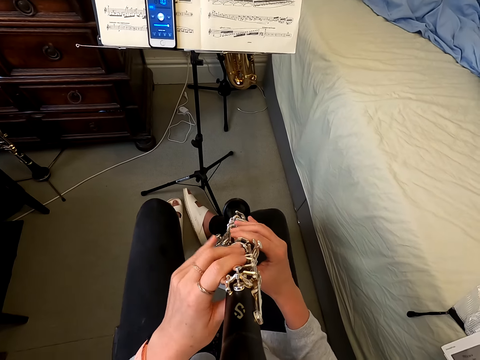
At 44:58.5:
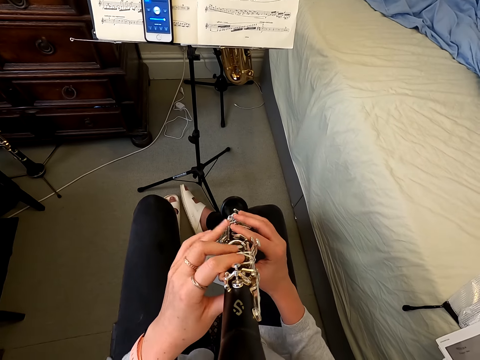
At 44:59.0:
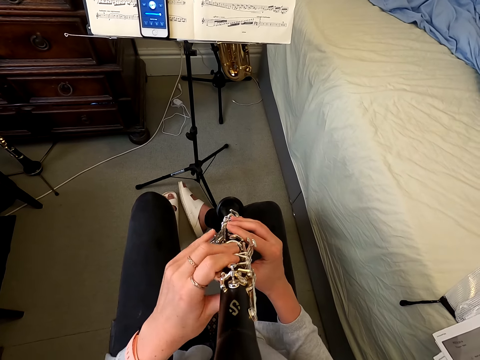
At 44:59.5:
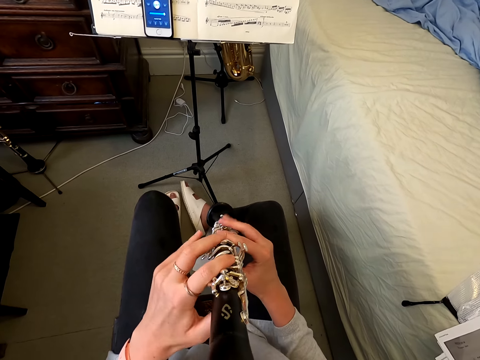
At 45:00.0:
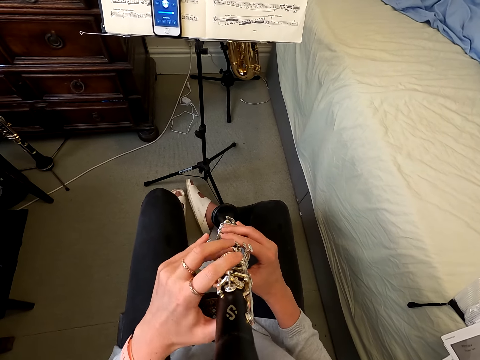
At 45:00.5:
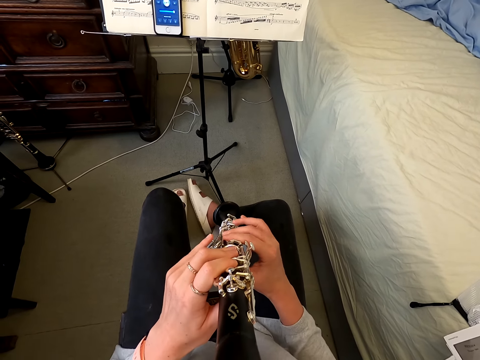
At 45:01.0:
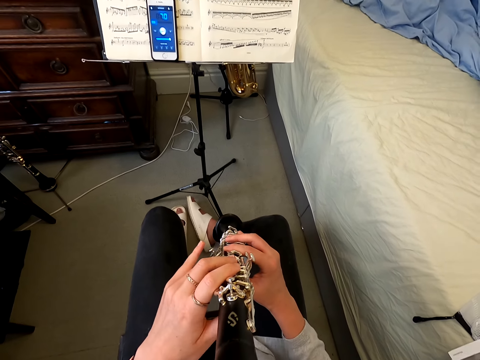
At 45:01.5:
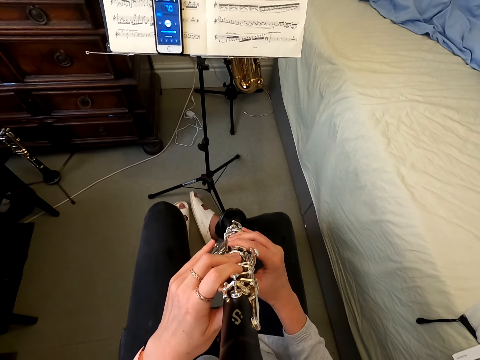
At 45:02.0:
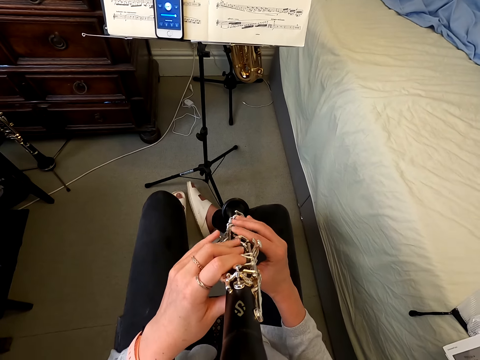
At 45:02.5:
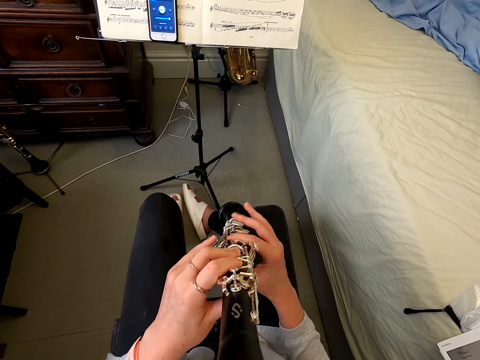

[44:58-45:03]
The camera wearer plays the reed instrument.

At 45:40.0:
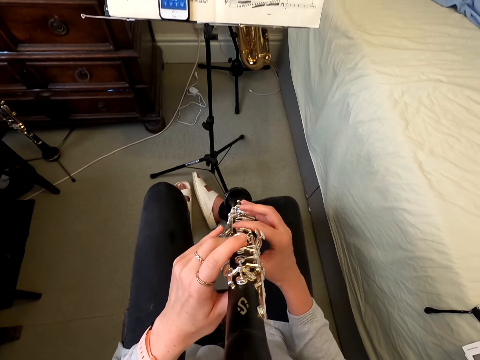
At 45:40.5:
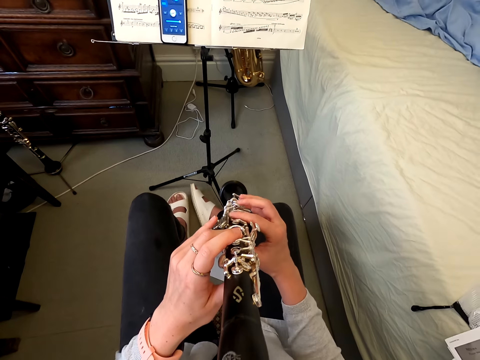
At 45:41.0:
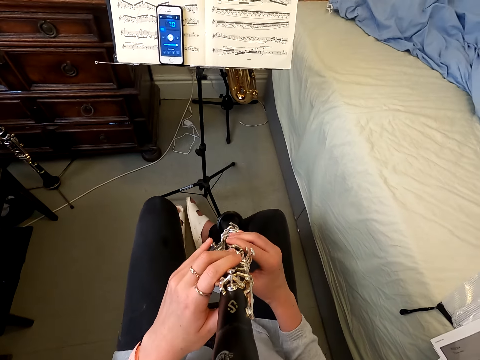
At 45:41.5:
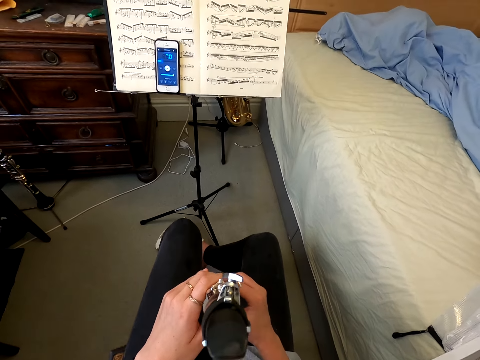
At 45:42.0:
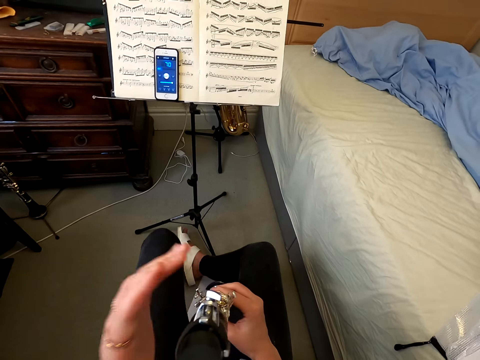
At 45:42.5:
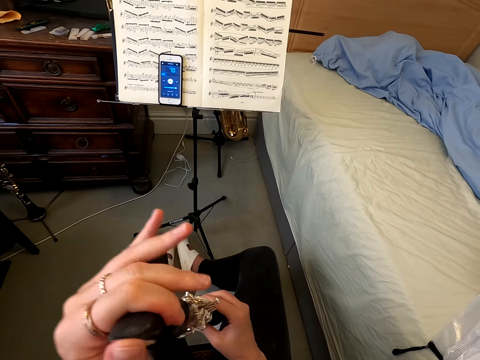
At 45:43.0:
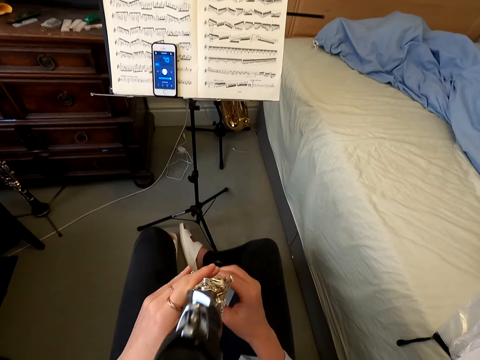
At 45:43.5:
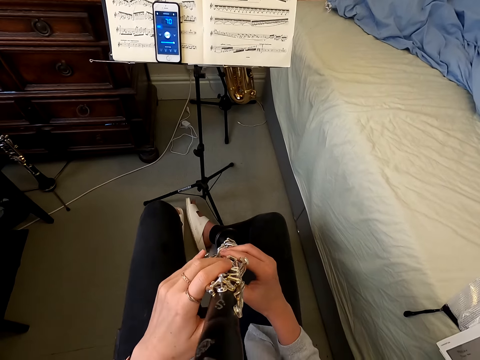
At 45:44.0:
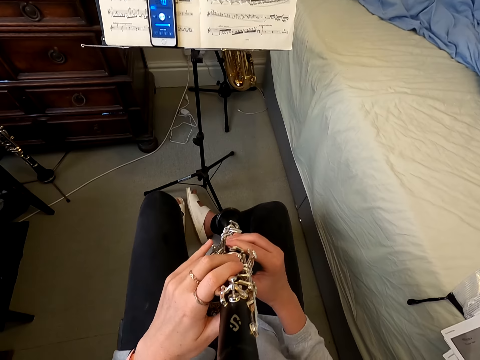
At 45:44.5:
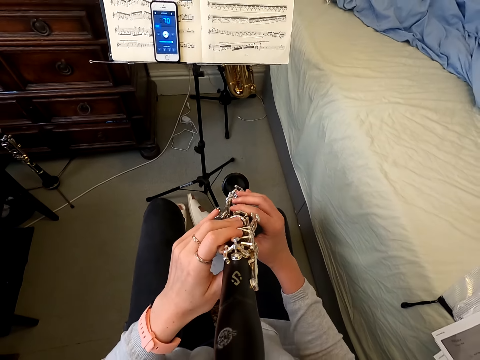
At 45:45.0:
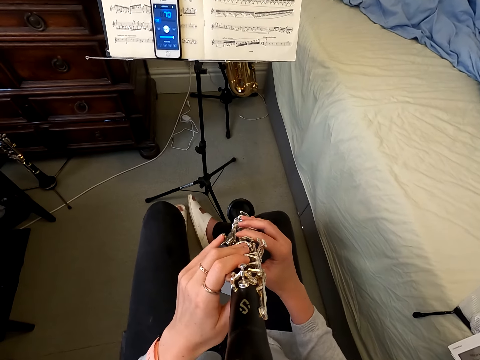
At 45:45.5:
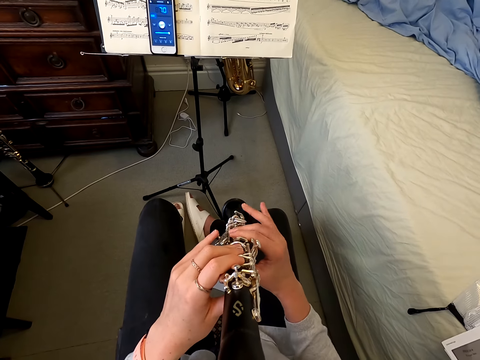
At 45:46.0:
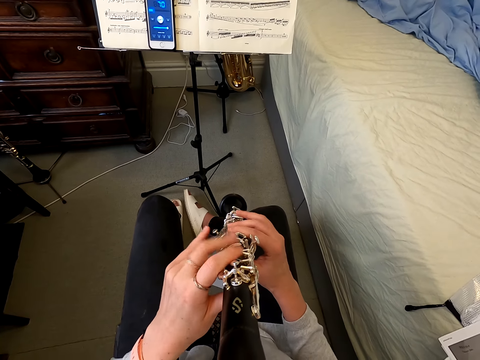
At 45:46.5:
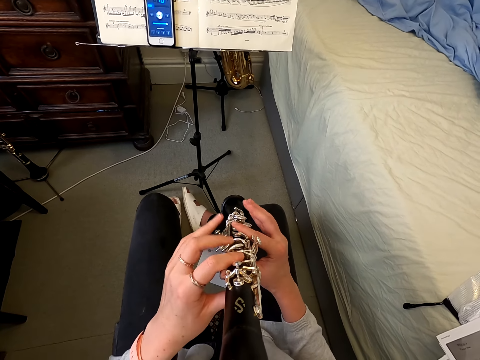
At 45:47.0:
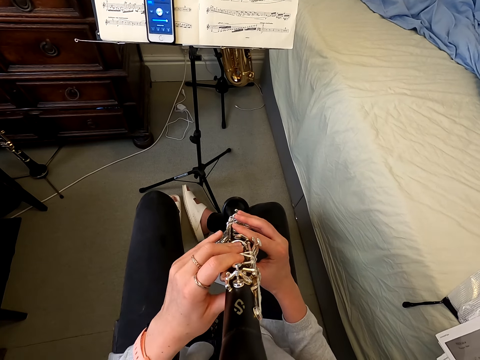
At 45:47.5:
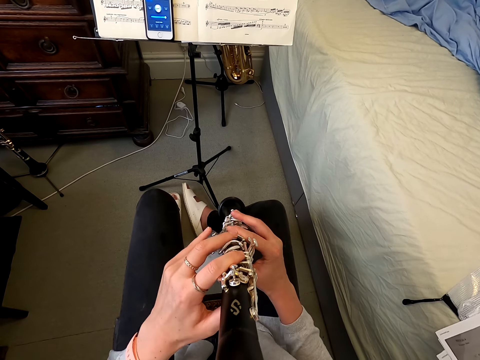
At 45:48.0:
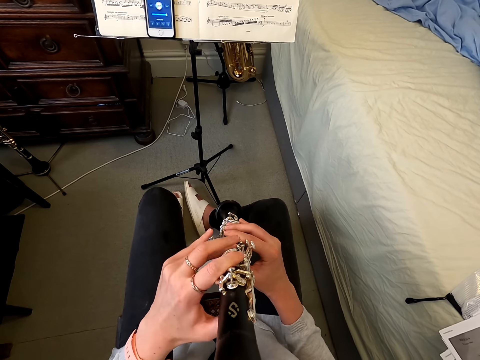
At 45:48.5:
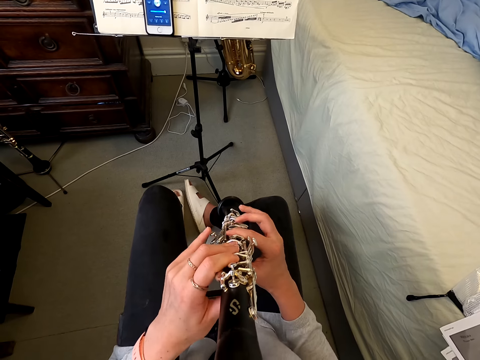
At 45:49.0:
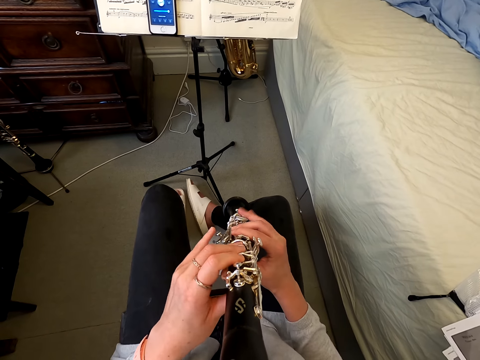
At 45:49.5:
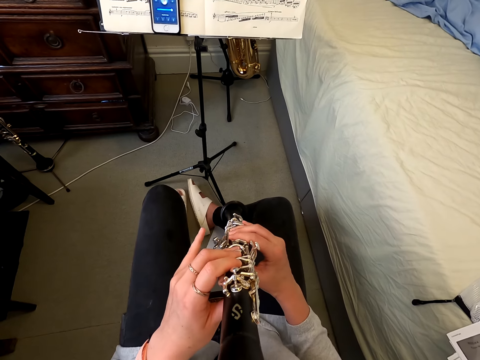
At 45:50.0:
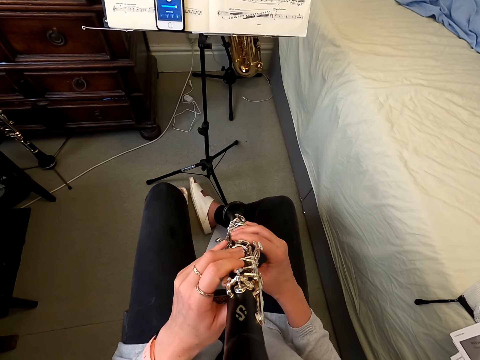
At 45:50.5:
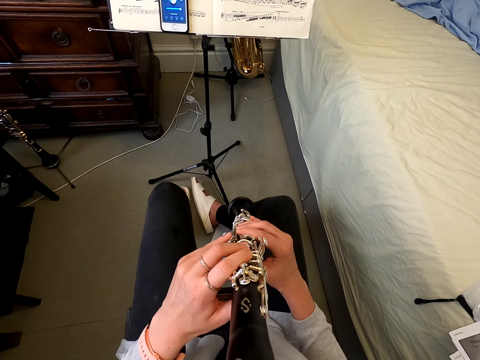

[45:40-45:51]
The camera wearer holds the reed instrument. They play the reed instrument.

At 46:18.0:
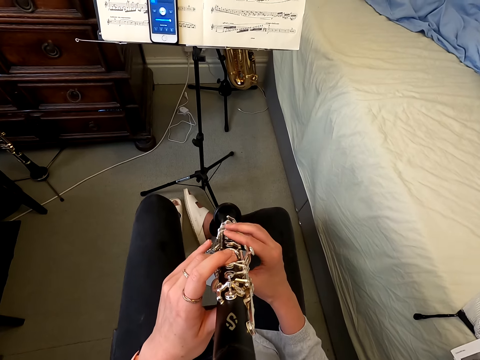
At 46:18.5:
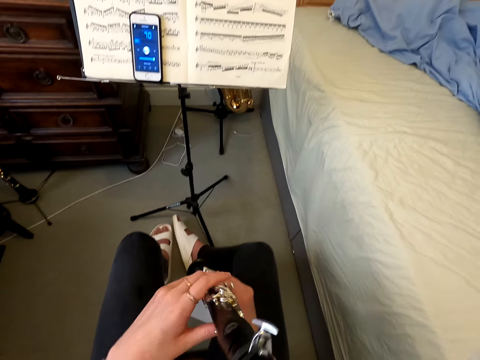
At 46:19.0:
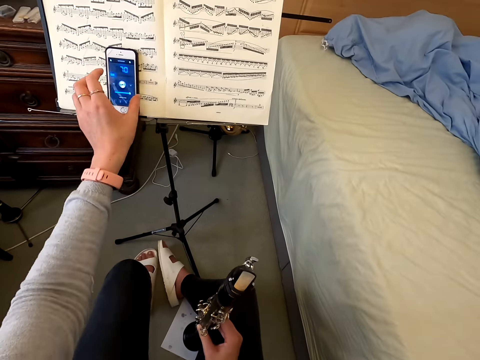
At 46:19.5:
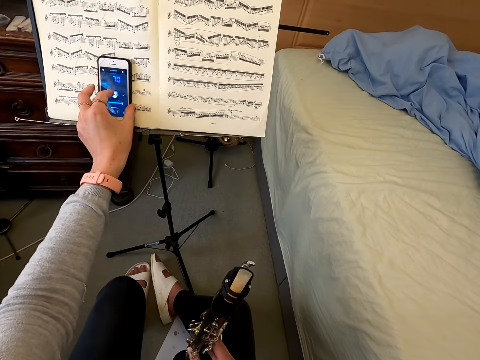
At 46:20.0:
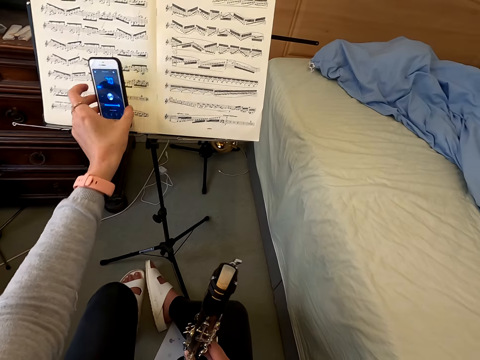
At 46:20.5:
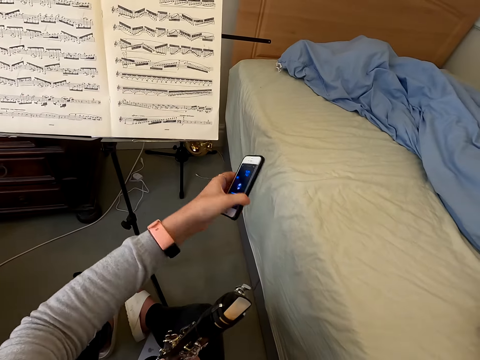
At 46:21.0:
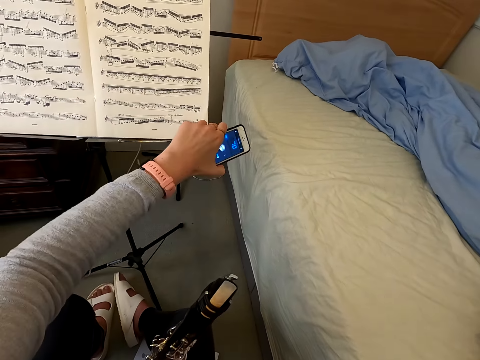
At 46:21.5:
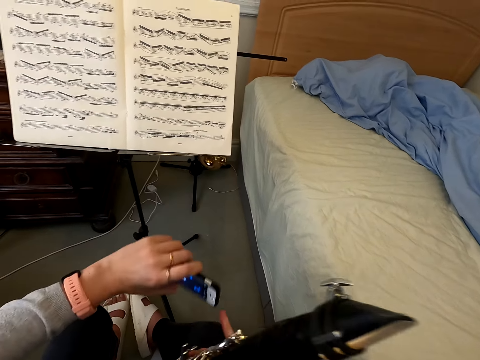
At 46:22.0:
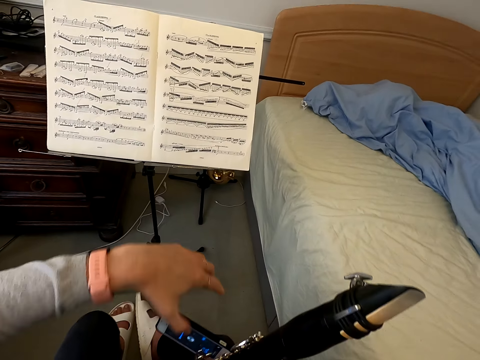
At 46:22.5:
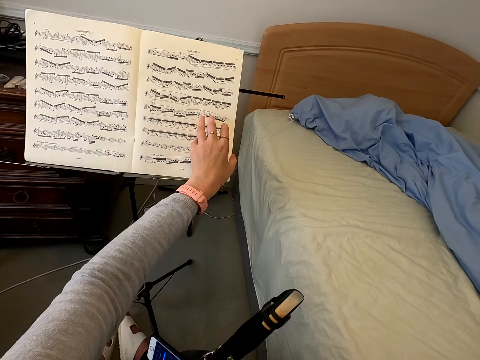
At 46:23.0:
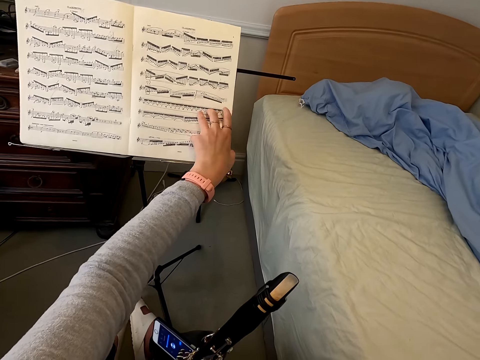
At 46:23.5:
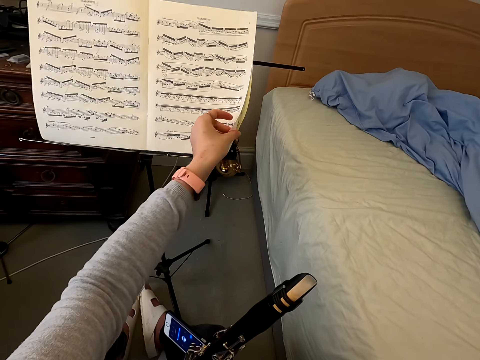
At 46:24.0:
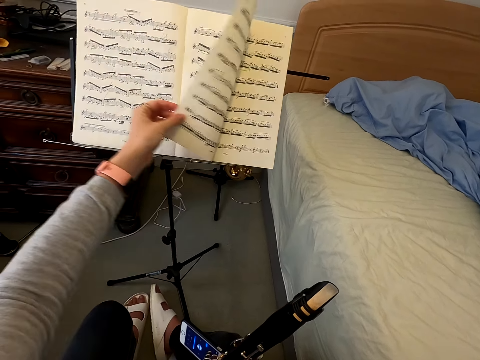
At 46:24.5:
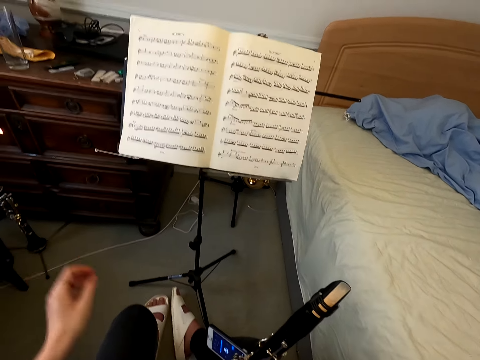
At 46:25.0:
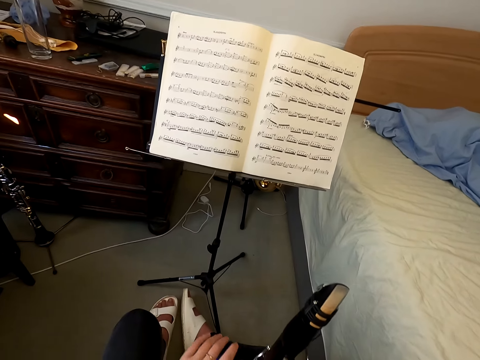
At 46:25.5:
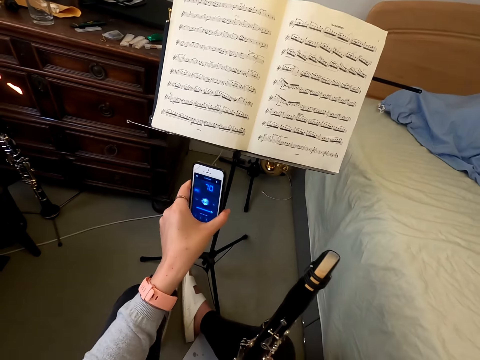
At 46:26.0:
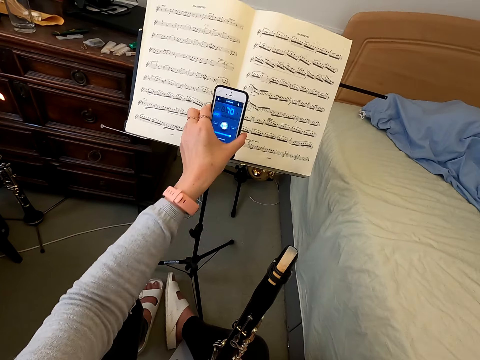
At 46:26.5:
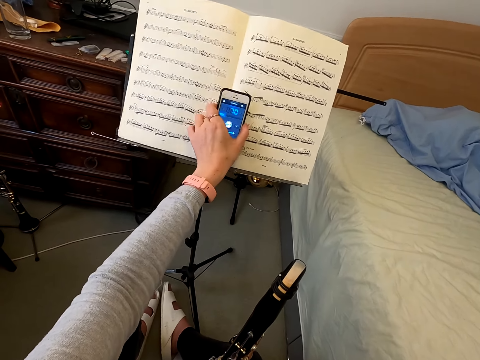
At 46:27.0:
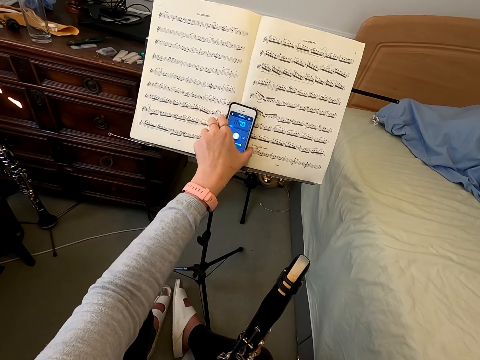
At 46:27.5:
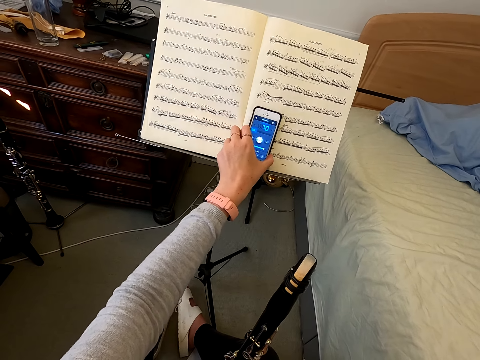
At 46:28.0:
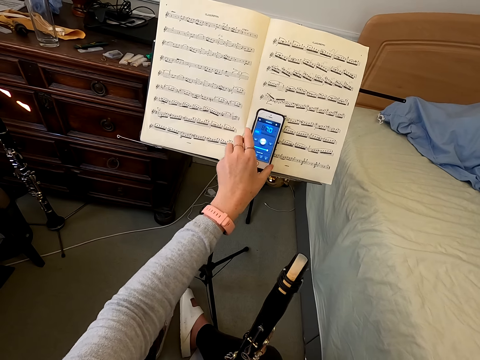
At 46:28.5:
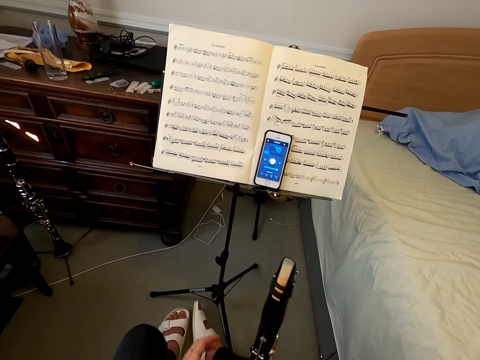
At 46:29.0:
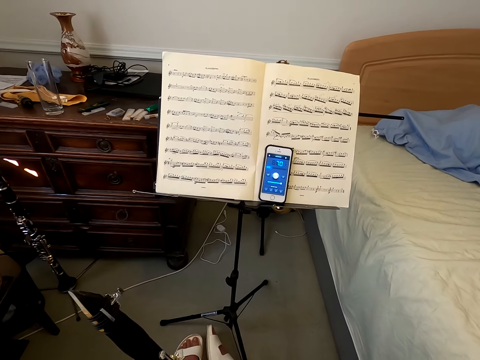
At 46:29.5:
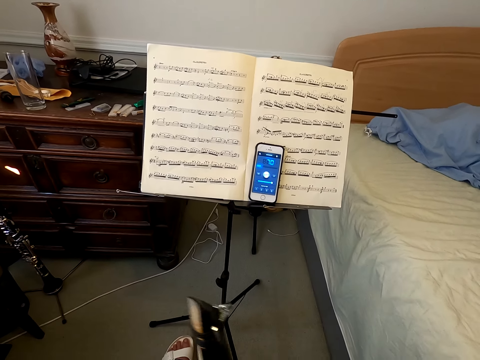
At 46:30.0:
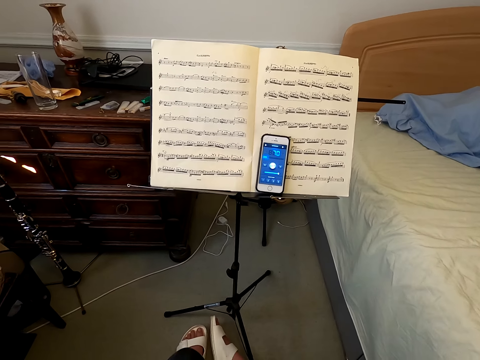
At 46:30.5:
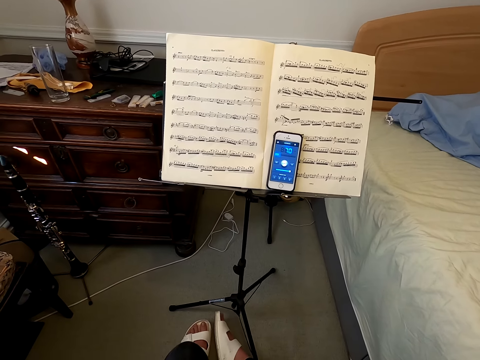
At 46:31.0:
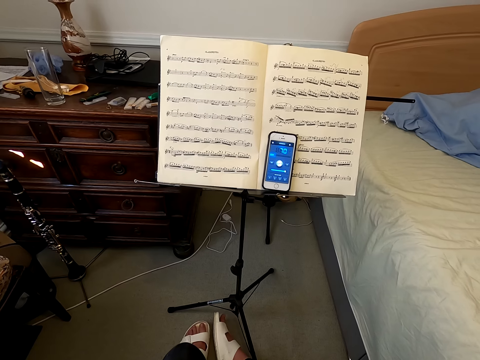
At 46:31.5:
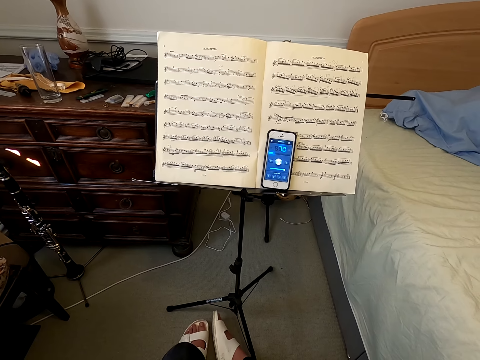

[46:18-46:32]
The camera wearer holds a phone. They pick up their cellphone on top of the book. They tap the phone. They open the book. They flip the song book. They put their cellphone on top of the book. They hold the reed instrument. They touch the clarinet.
